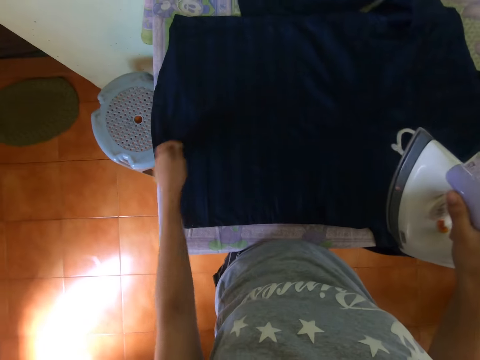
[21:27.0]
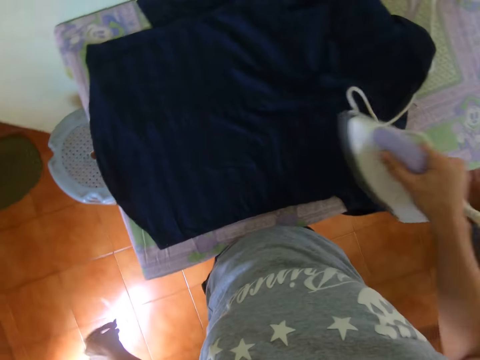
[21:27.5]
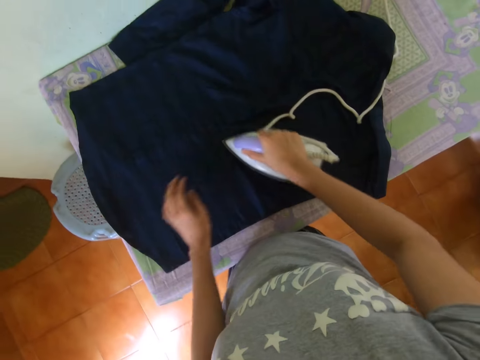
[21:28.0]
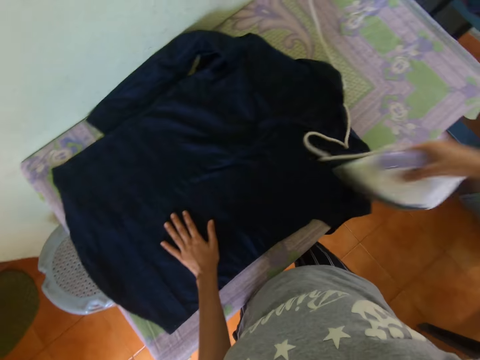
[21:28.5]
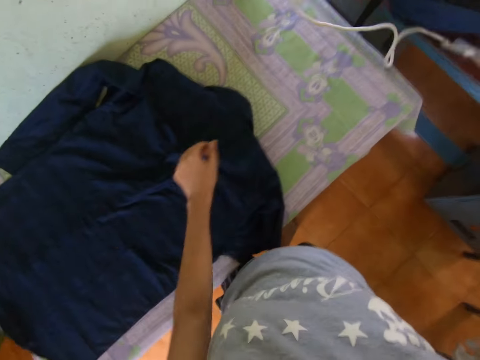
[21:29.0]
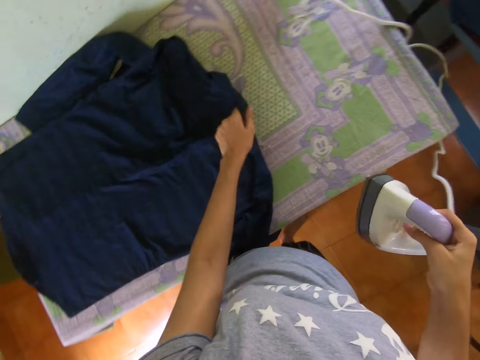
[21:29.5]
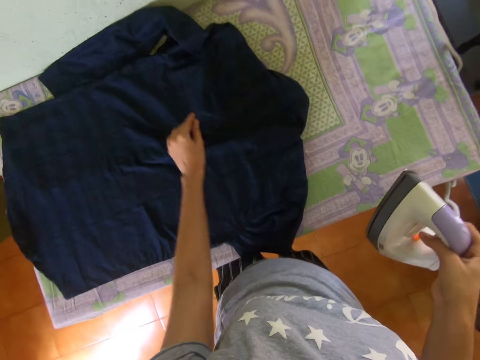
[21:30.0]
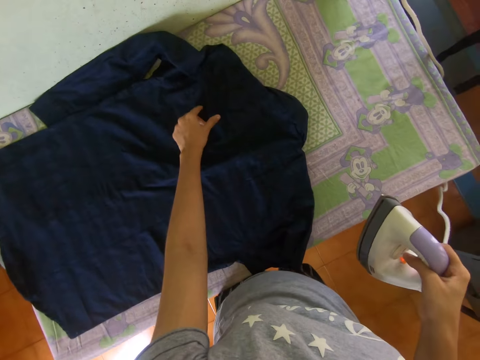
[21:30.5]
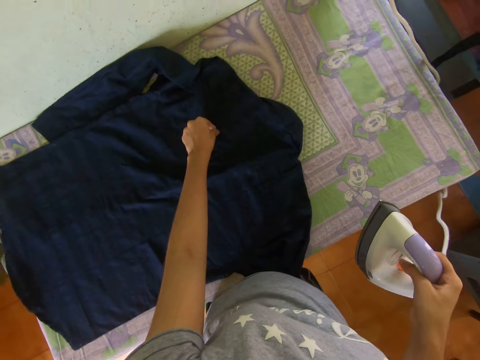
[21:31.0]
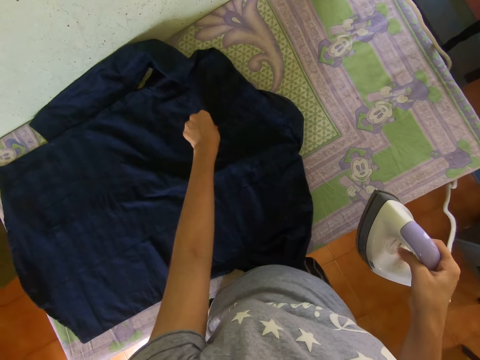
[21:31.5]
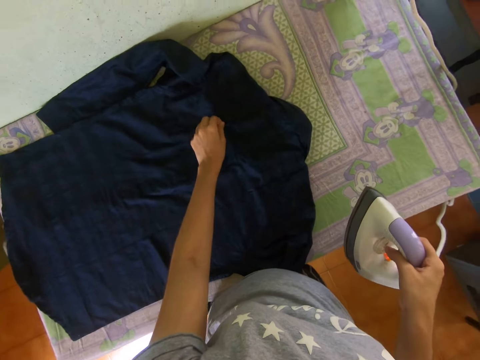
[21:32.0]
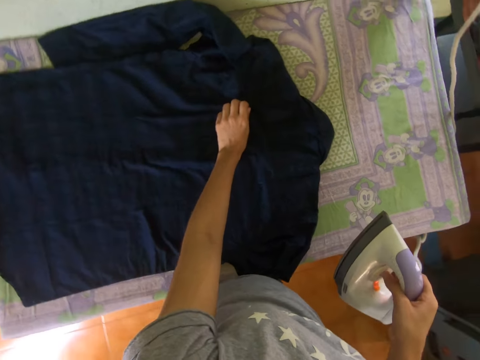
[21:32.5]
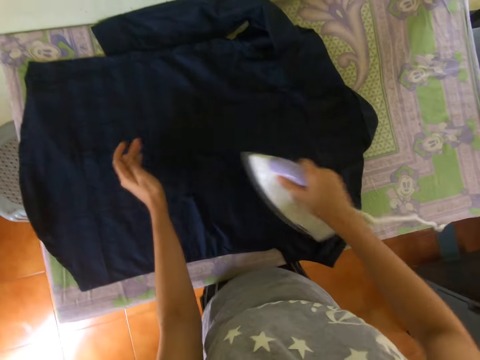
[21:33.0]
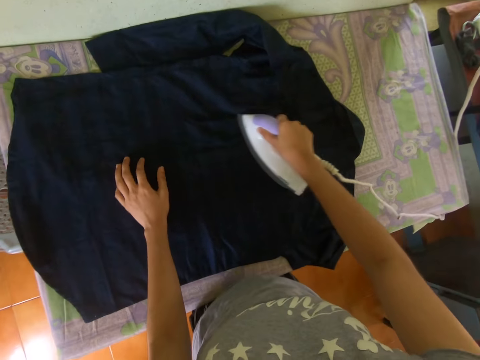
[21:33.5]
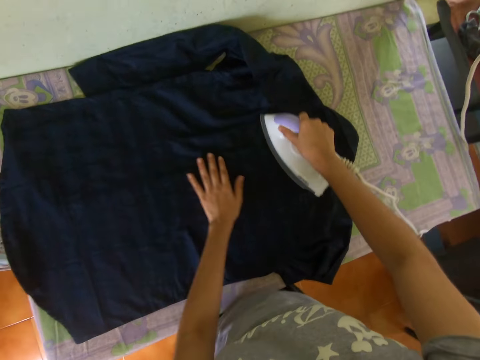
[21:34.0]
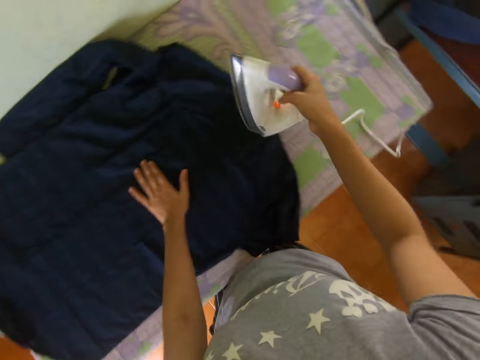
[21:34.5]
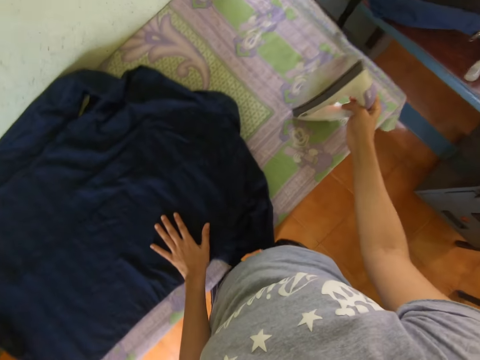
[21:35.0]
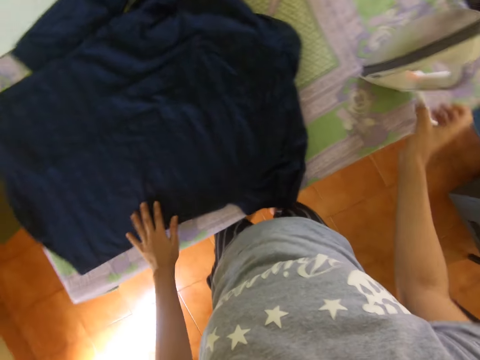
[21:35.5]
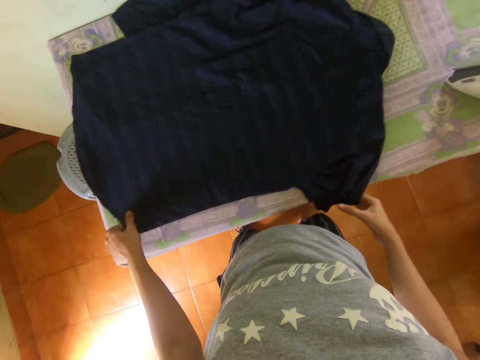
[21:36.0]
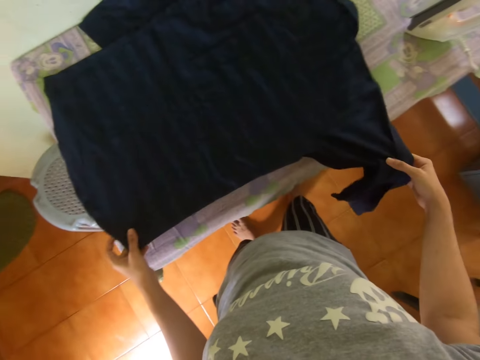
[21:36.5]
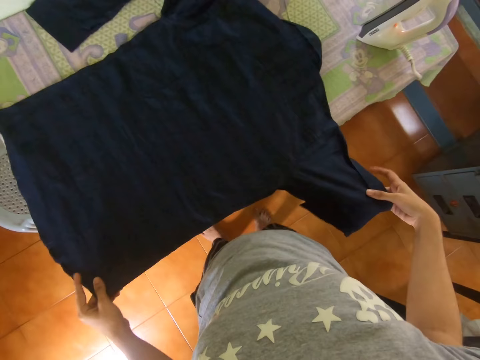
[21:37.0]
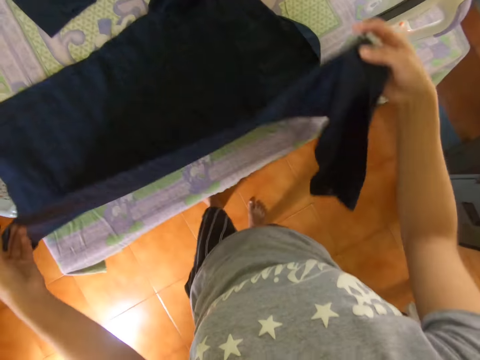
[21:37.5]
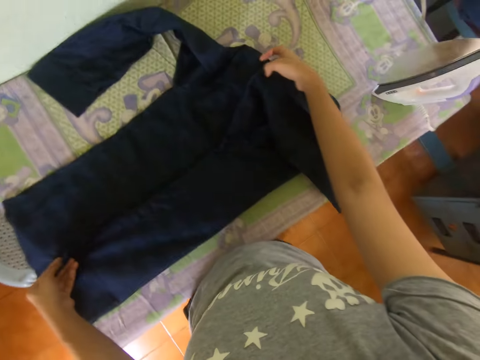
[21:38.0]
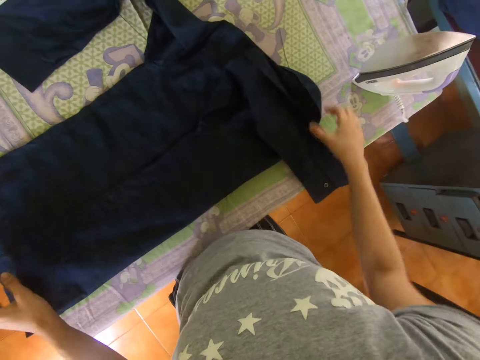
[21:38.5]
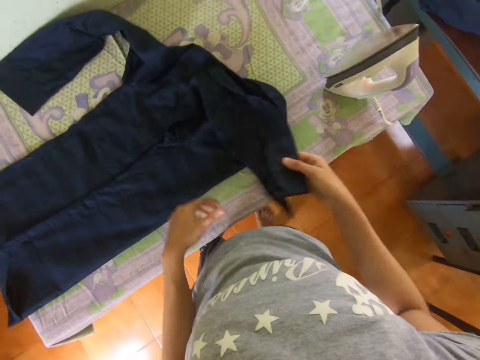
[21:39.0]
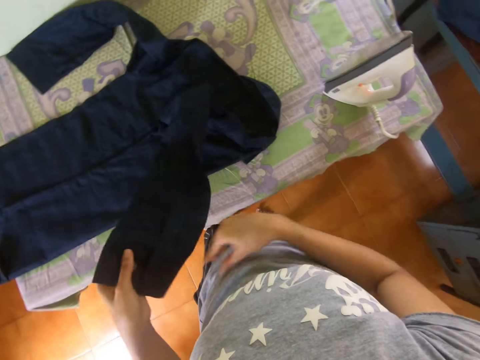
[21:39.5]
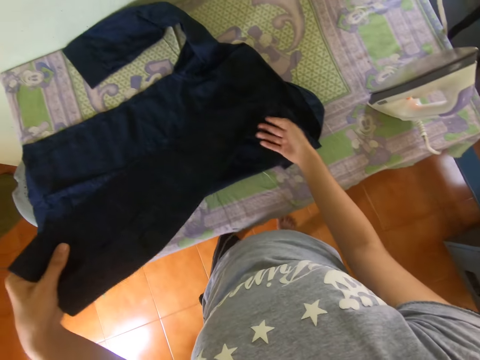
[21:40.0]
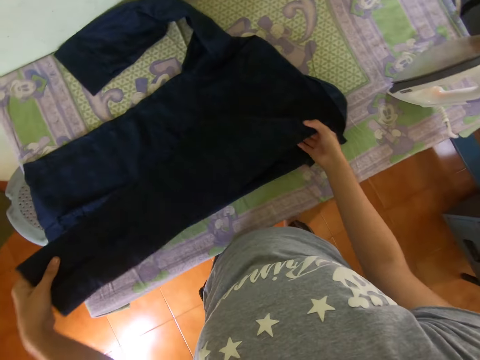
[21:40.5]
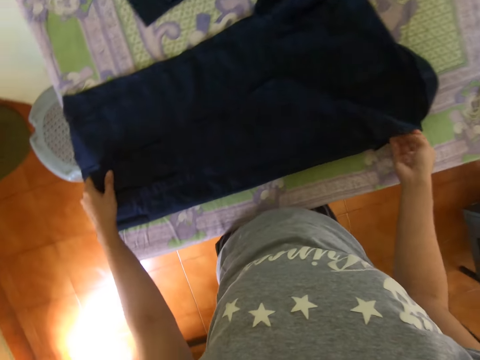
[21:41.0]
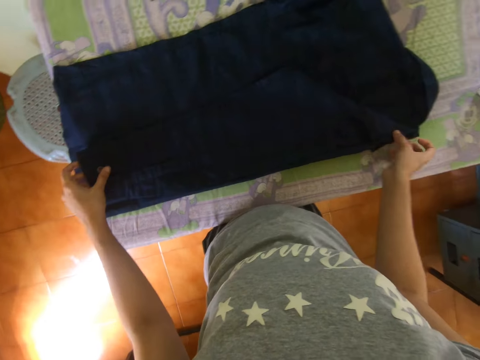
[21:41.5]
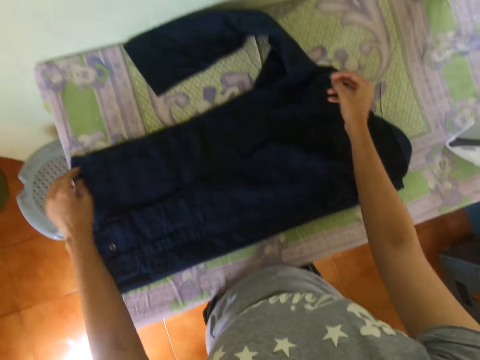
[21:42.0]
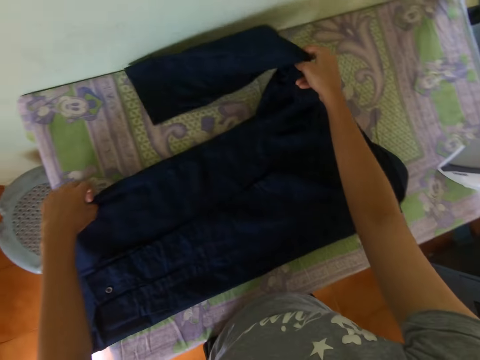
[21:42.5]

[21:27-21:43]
The camera wearer picks dirt from a shirt. They throw the dirt on the floor. They iron the shirt with an ironer or iron box. They move the shirt on the table. They iron the shirt with the ironer. They place the iron box on the table. They adjust the shirt on the table. They fold the shirt on the table. They adjust the shirt on the table.

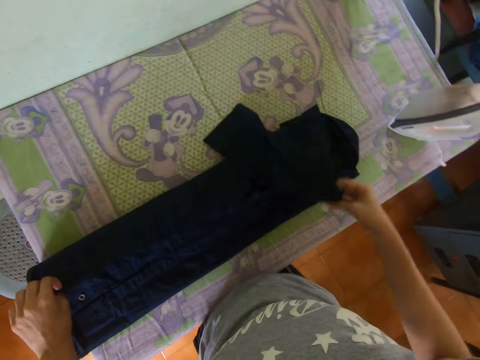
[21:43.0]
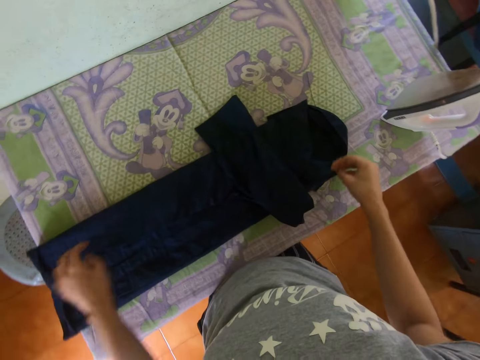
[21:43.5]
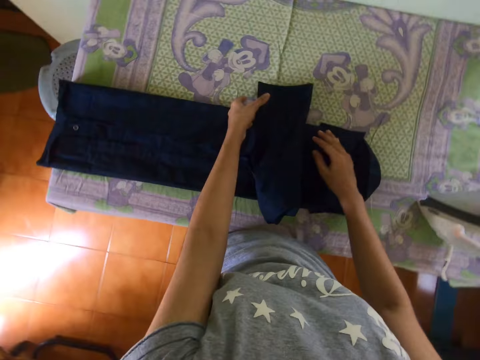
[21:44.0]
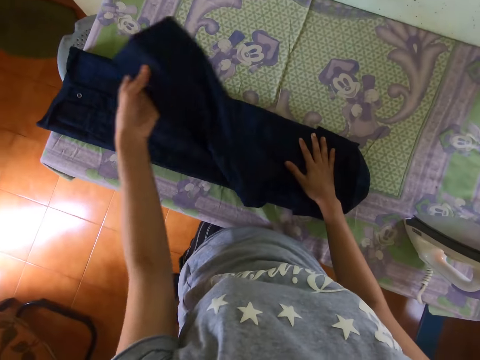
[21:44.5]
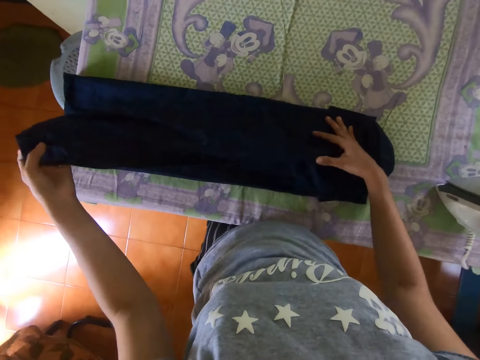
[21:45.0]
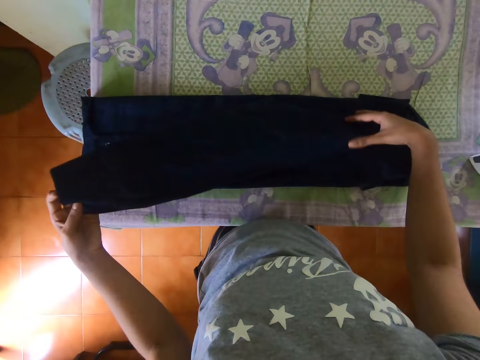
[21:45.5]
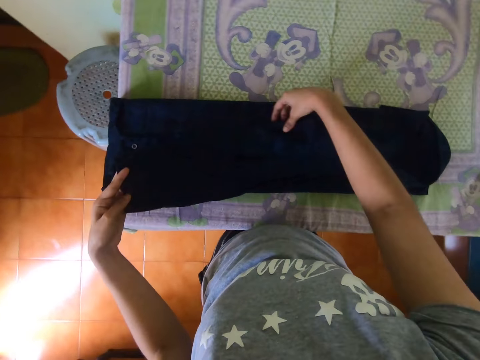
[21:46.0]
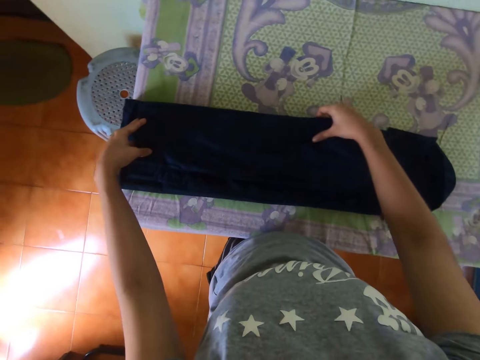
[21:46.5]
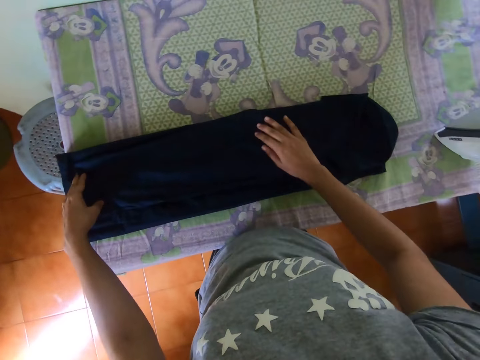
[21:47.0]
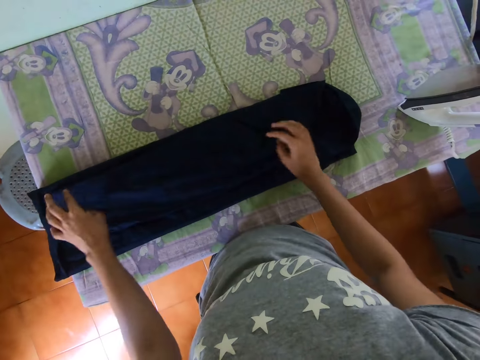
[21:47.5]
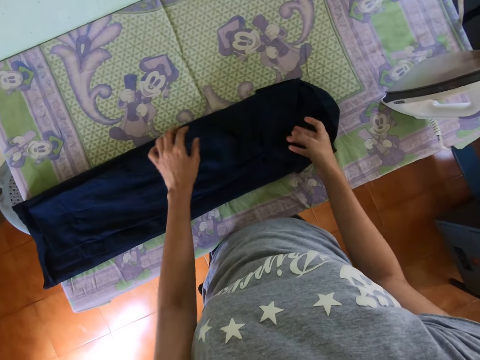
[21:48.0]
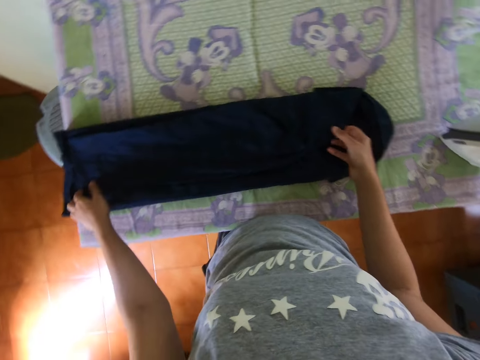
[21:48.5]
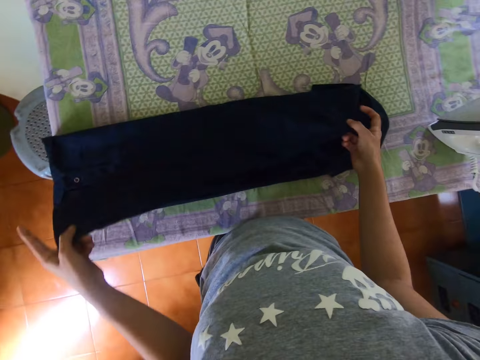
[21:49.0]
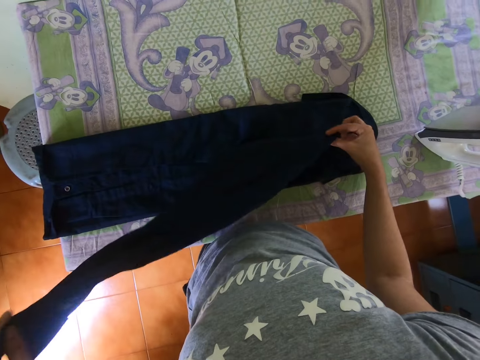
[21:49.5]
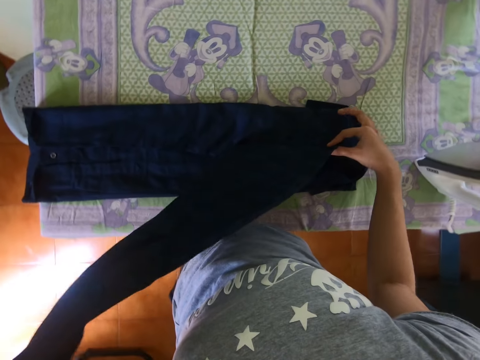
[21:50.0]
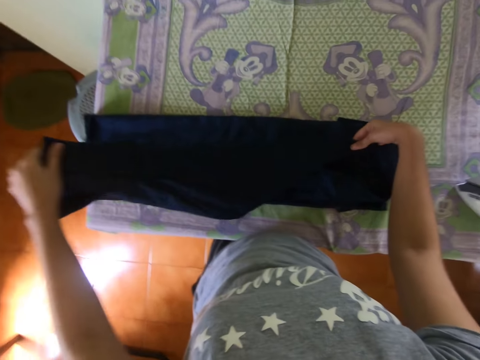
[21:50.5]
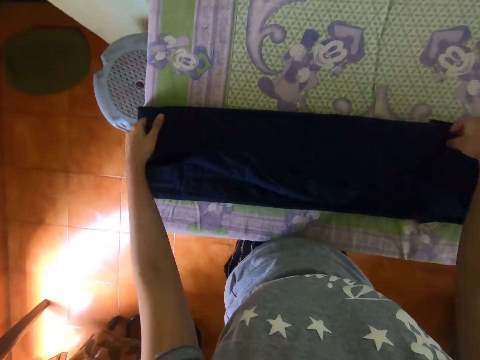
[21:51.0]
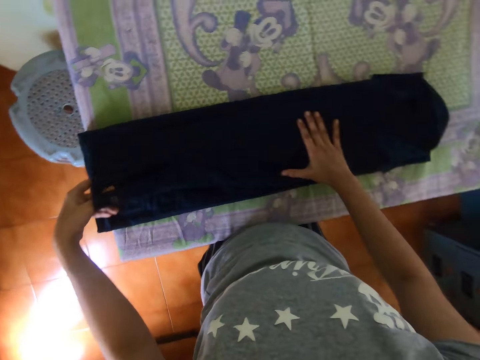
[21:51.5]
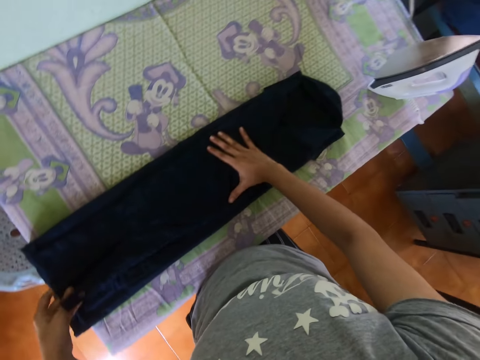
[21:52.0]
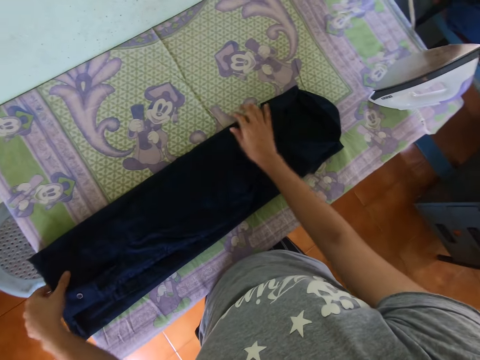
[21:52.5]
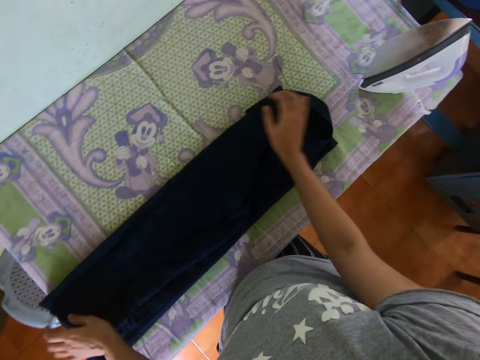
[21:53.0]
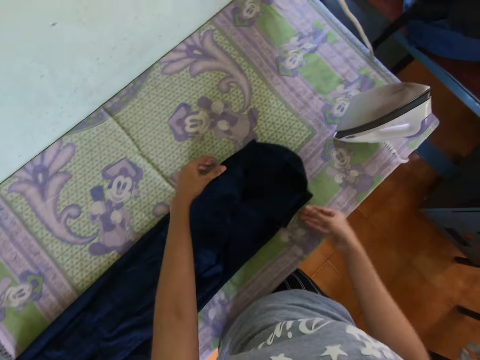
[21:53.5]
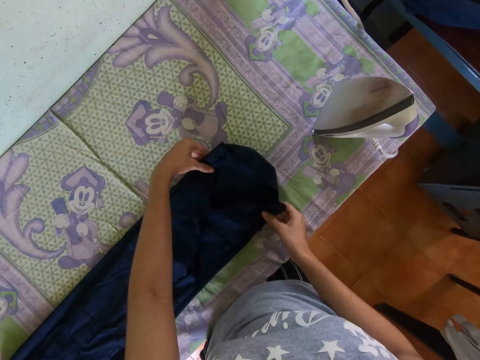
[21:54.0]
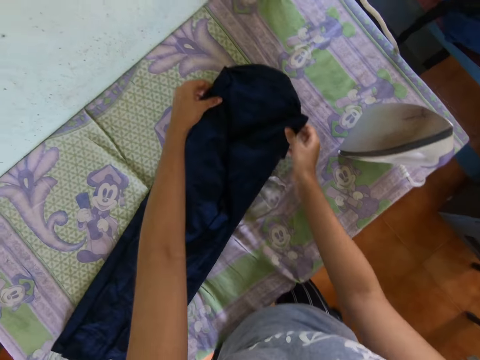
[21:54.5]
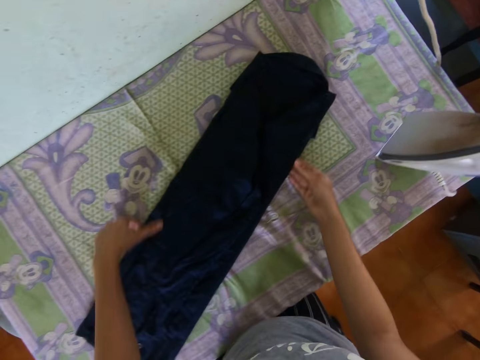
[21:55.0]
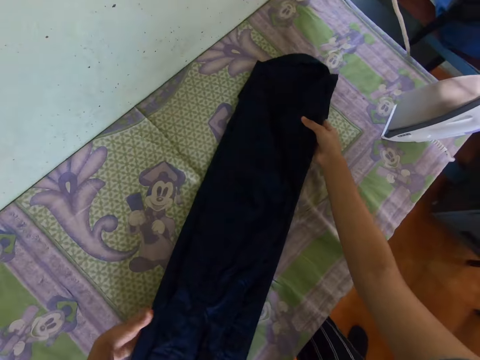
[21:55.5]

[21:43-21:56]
The camera wearer folds a shirt on a table. They adjust the shirt on the table. They fold the shirt on the table.
